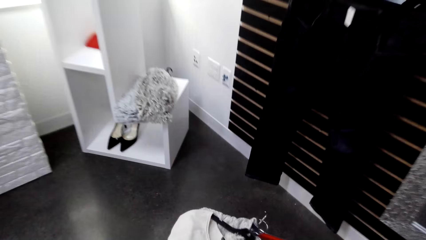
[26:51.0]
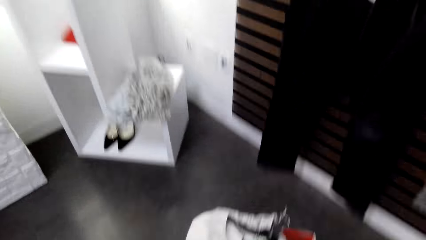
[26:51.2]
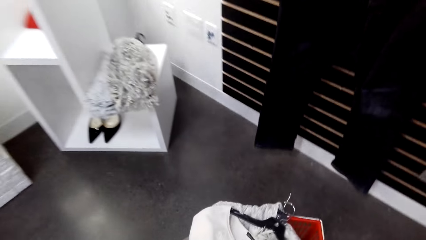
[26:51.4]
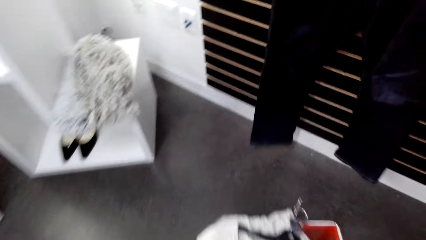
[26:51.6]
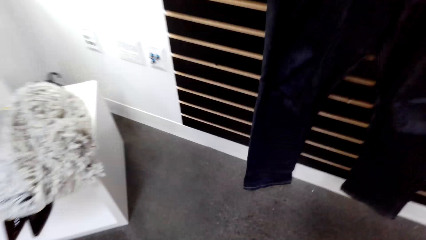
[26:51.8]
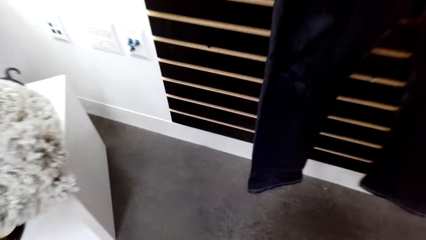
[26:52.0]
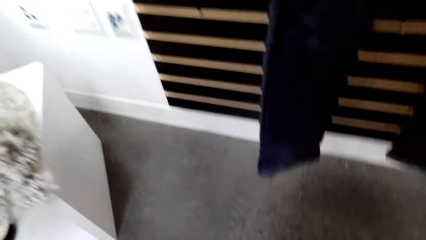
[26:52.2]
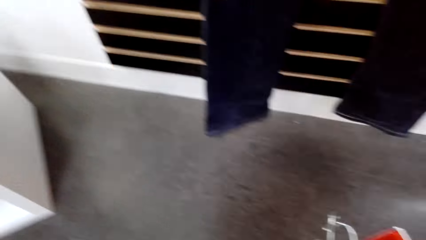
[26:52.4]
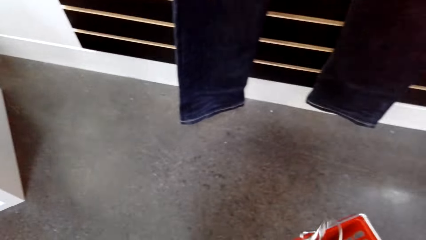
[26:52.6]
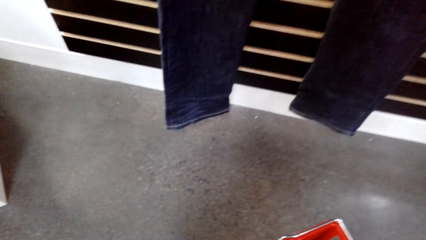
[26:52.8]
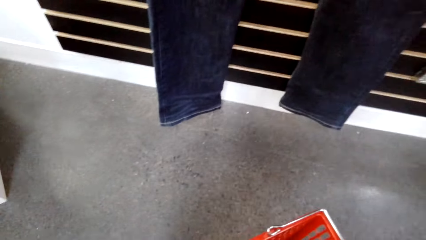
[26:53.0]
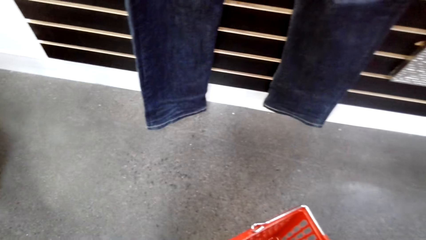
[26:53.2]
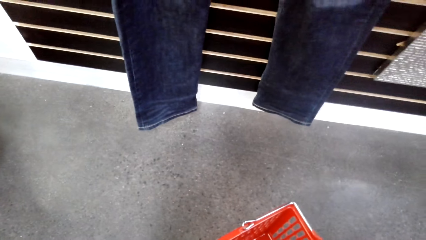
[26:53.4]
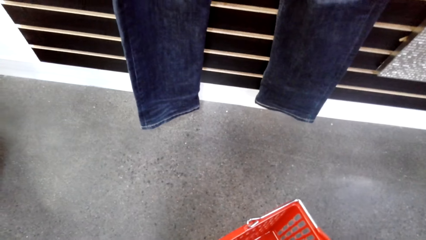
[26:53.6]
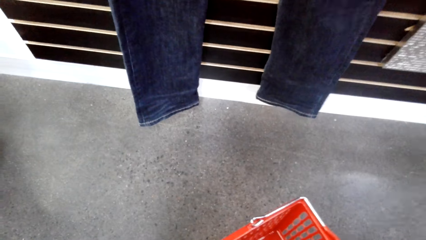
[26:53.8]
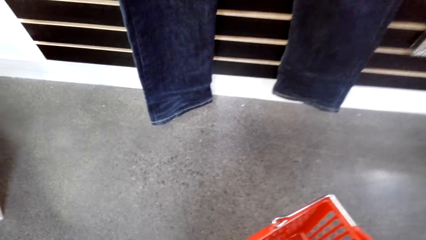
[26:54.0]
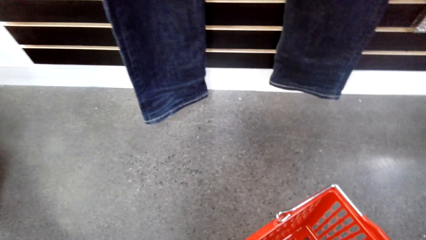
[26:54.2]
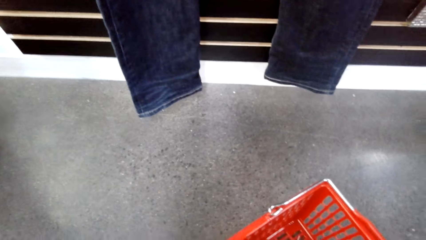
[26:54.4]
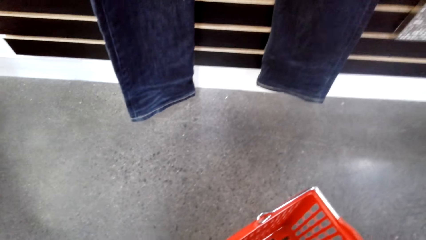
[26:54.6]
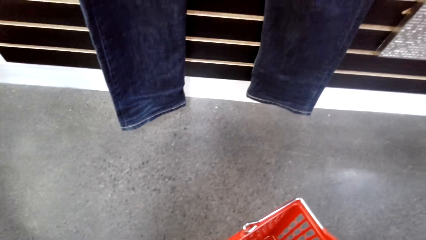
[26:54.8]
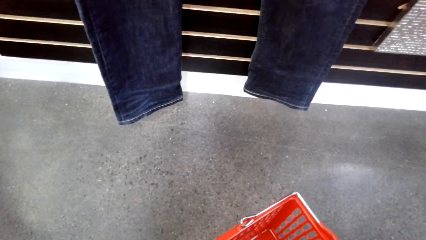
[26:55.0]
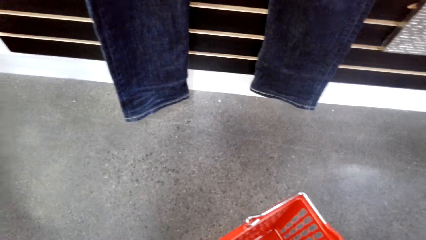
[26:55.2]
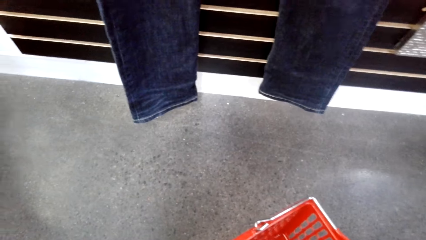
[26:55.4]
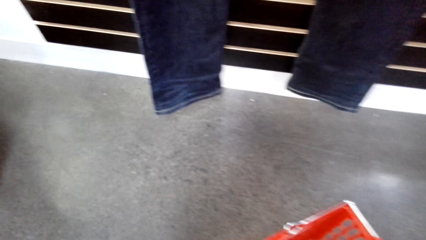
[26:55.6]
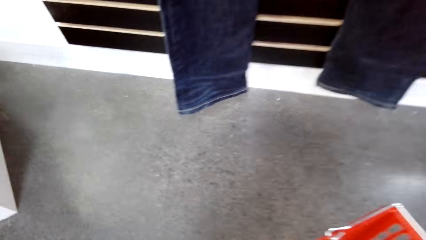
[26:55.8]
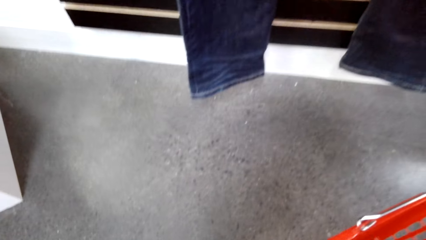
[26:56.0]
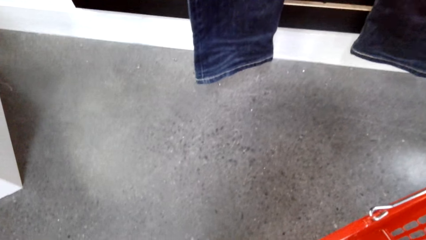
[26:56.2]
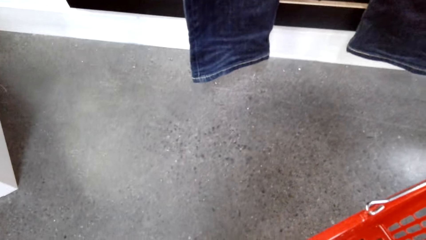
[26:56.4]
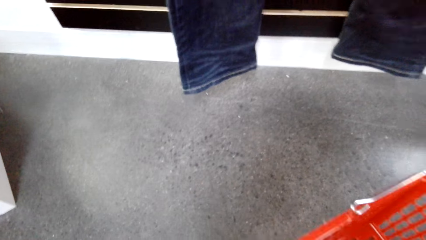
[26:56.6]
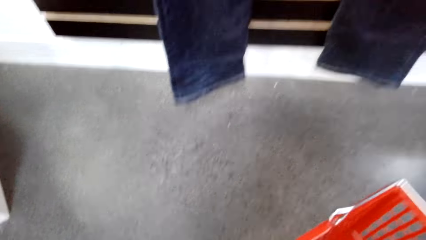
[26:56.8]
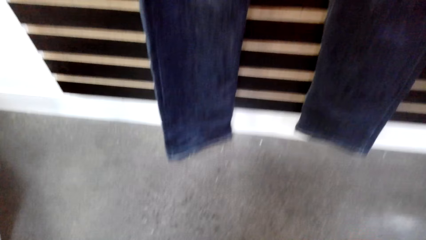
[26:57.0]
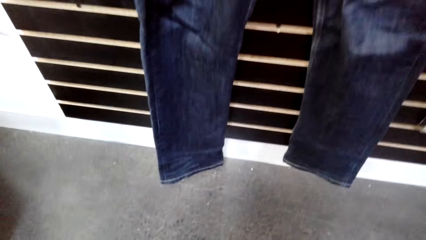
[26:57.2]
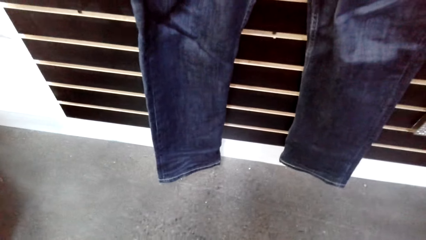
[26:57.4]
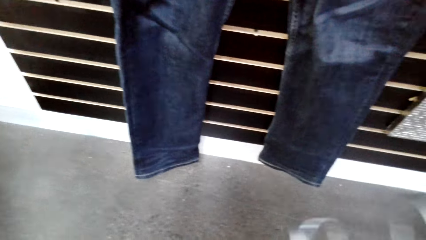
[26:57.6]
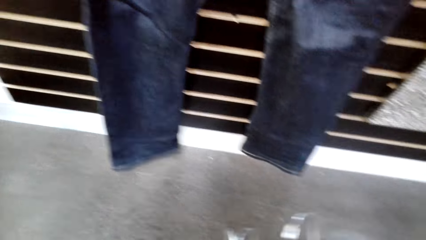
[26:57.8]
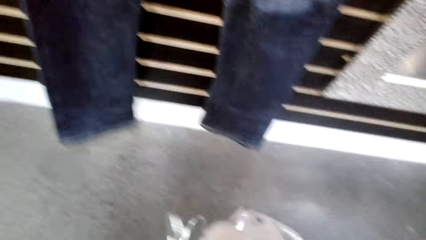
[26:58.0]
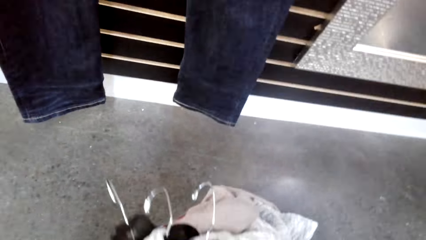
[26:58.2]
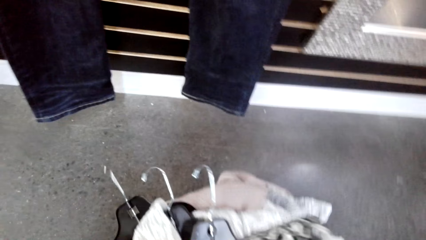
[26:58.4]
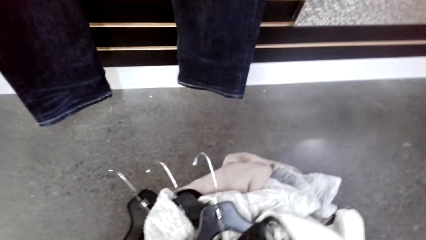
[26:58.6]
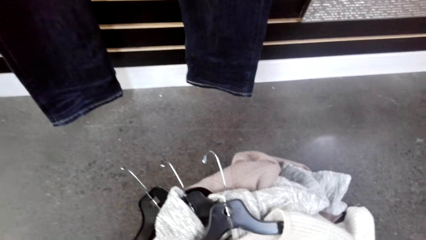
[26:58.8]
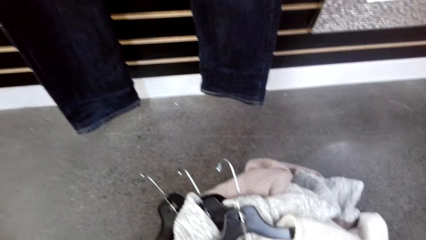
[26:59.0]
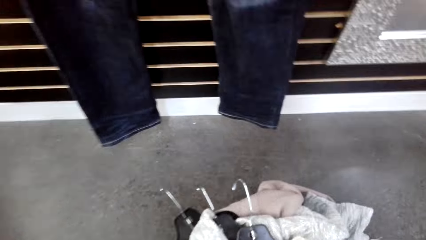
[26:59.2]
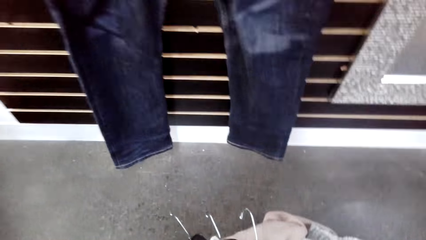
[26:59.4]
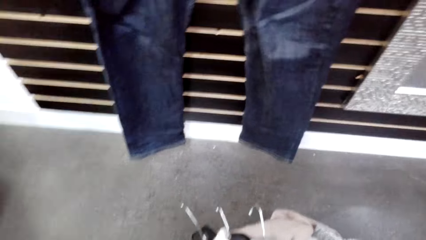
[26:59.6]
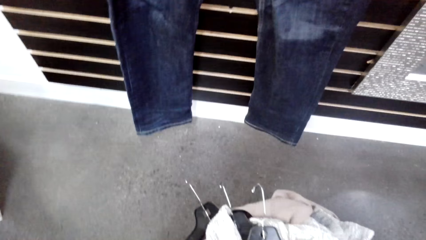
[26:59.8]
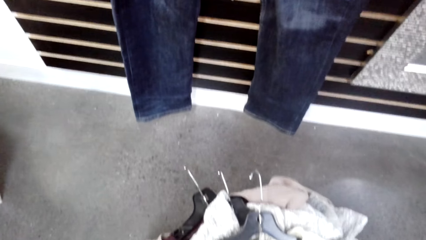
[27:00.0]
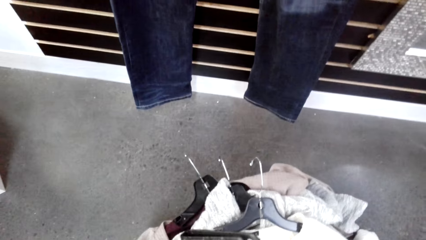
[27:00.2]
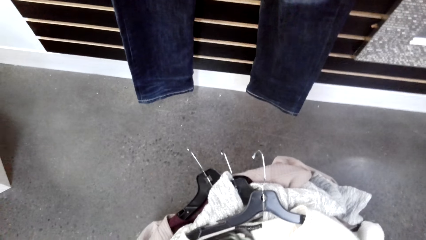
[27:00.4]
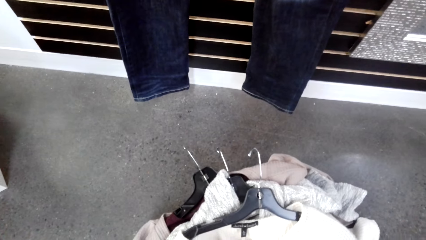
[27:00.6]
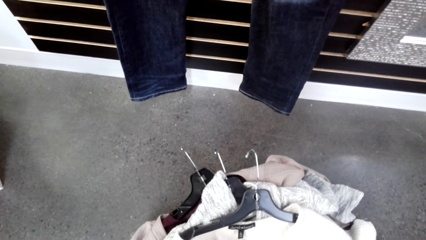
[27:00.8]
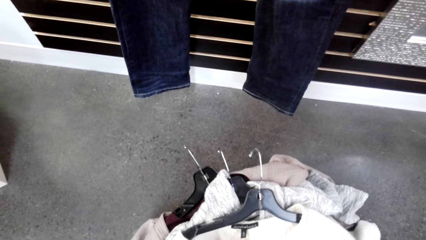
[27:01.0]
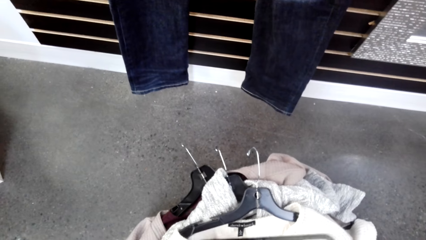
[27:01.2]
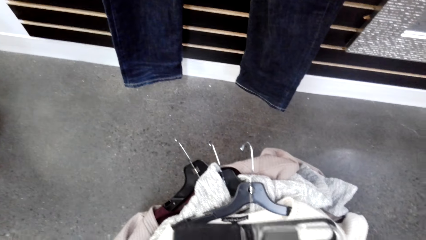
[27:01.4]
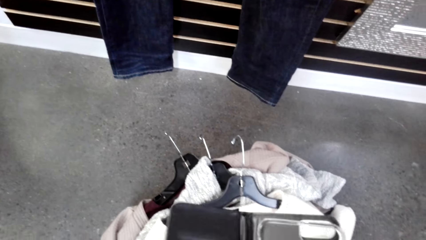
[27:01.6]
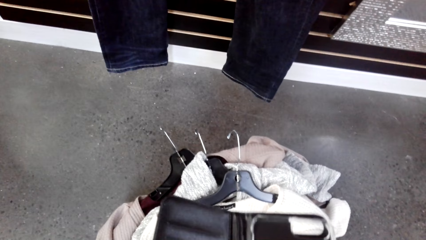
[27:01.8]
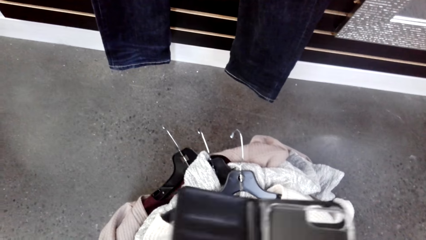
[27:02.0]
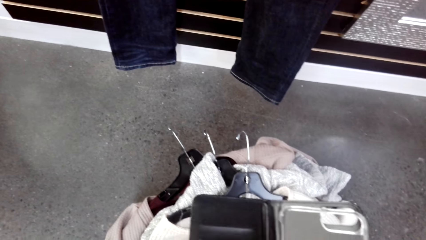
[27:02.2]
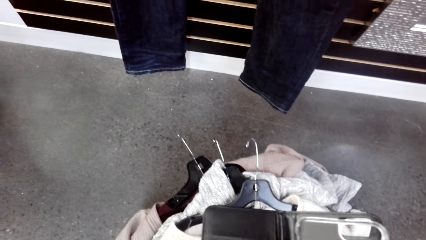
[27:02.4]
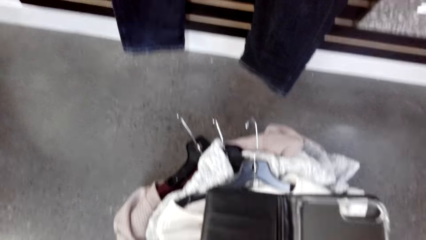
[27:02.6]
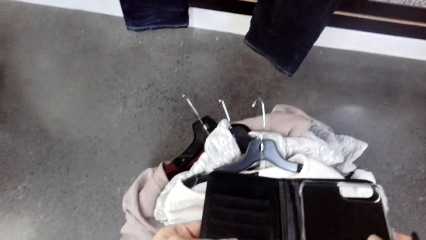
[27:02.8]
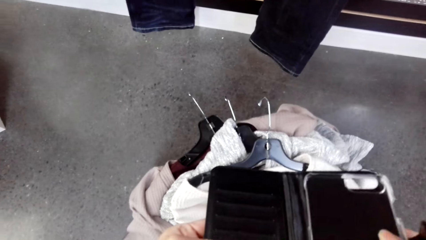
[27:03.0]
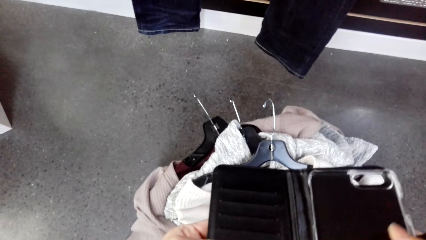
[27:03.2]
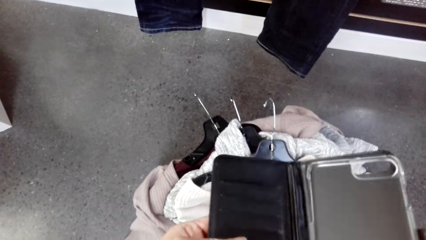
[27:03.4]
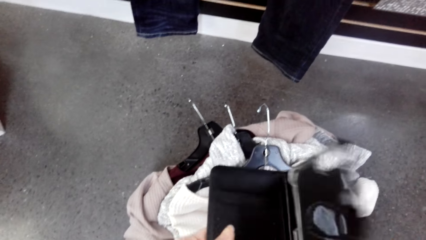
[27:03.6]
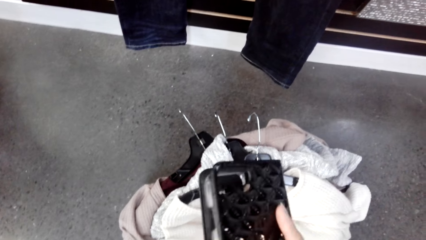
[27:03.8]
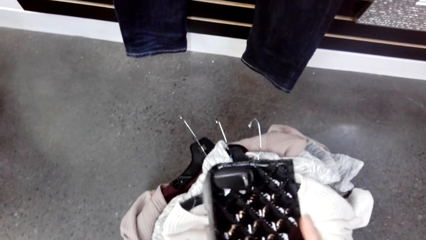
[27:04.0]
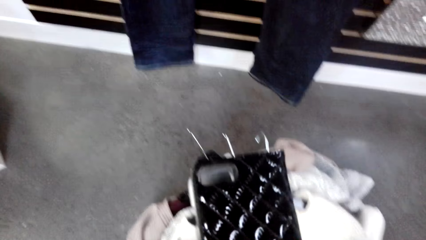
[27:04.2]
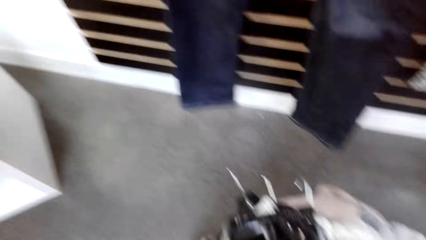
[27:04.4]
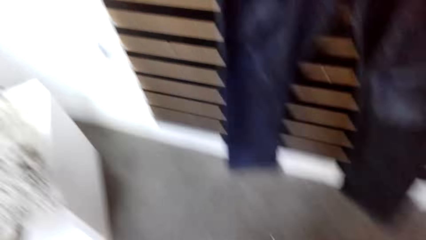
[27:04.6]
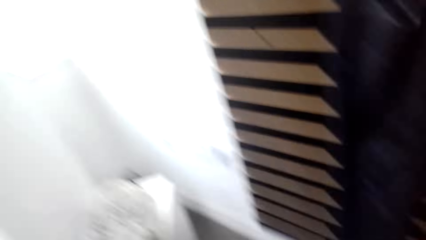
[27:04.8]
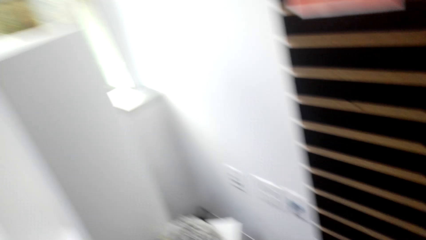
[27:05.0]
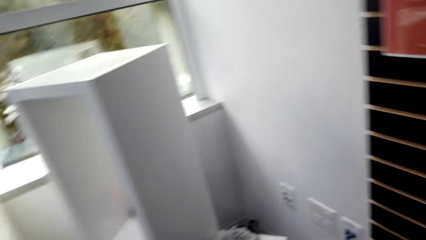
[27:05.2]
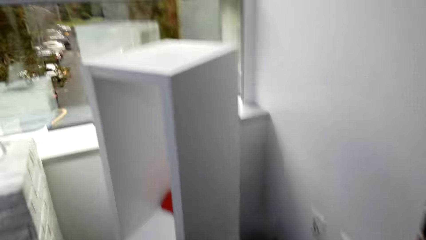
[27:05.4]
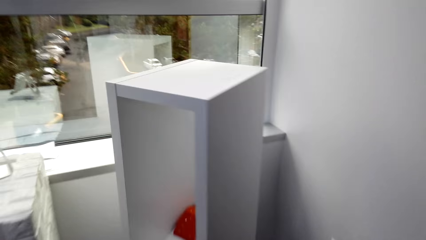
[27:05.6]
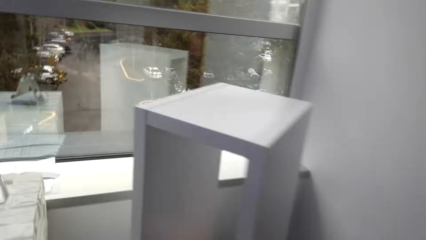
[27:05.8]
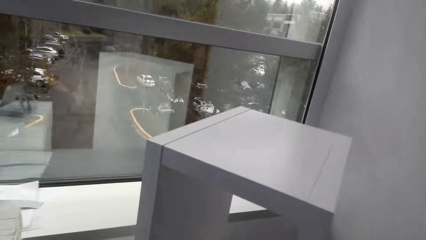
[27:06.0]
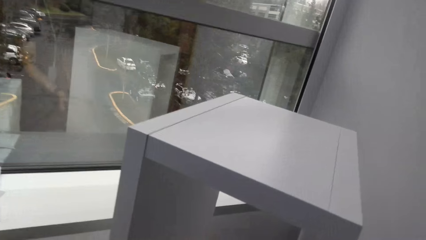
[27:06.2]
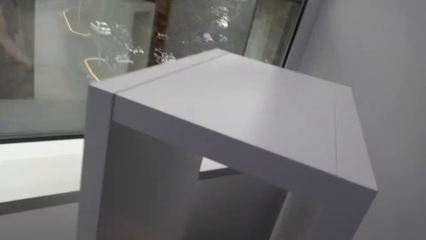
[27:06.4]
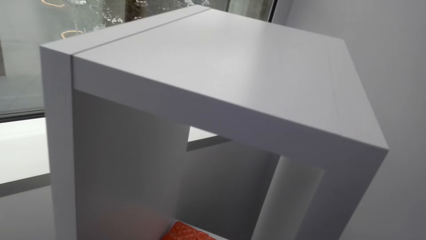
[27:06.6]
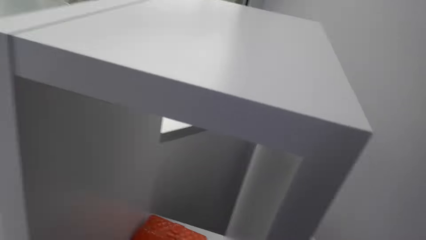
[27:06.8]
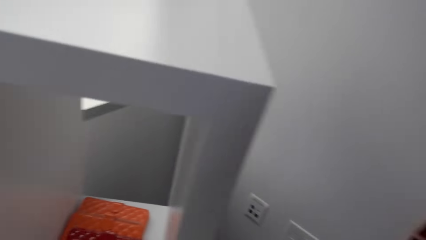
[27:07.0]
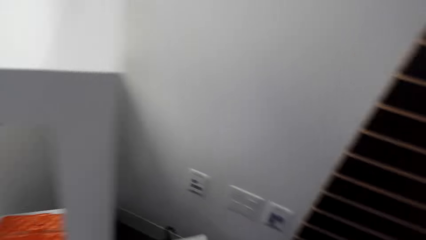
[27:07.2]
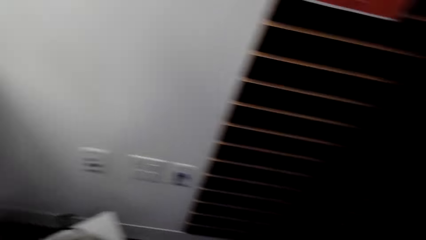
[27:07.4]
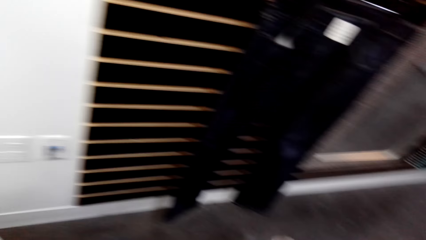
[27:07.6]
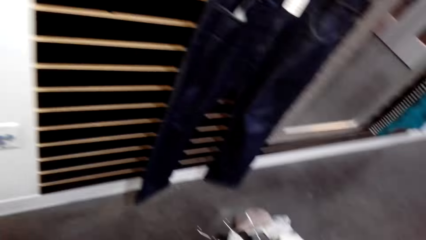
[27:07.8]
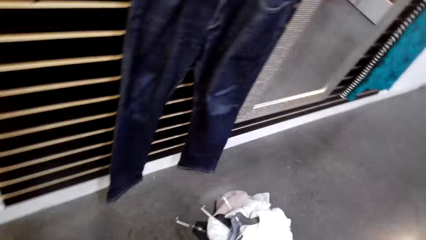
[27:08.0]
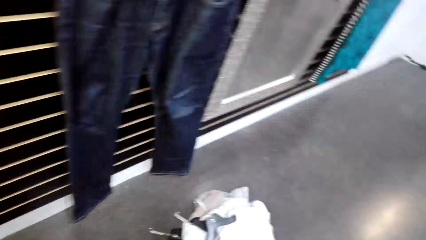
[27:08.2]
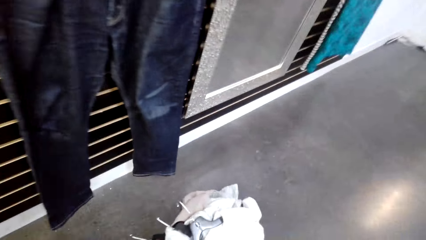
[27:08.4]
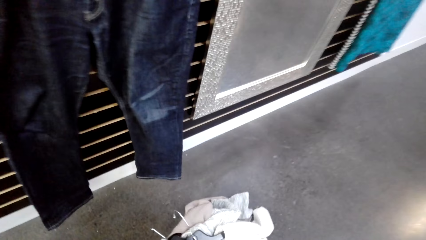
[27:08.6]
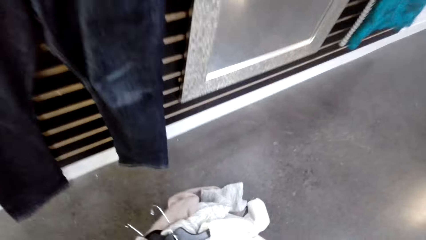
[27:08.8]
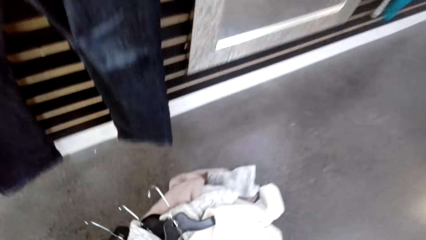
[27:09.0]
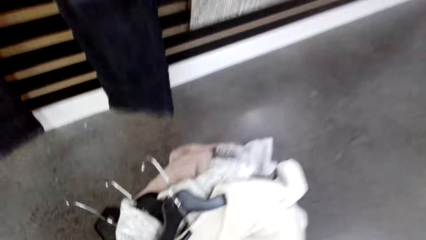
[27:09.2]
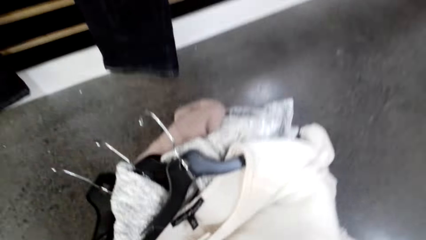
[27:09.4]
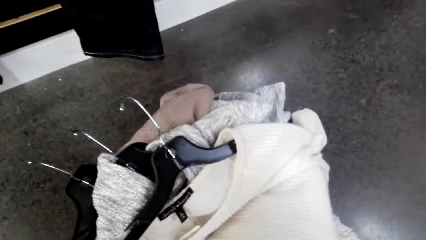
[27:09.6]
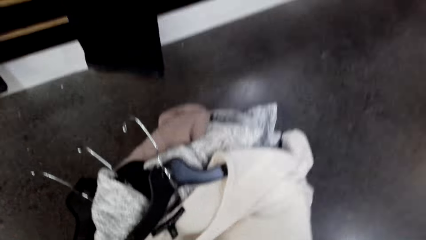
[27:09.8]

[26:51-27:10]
The camera wearer moves towards the clothes basket. They put the sweaters and scarf in the shopping basket. They pick up a phone. They put the phone in a shelf.
